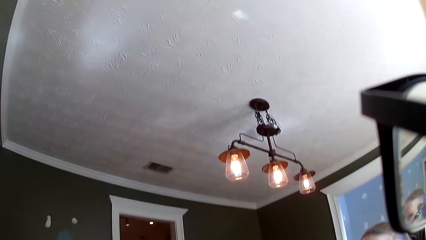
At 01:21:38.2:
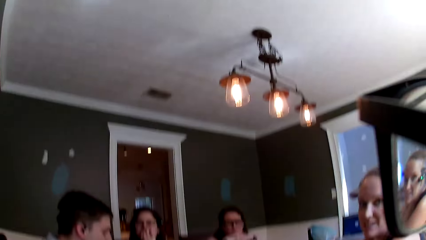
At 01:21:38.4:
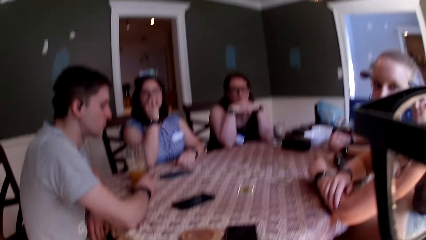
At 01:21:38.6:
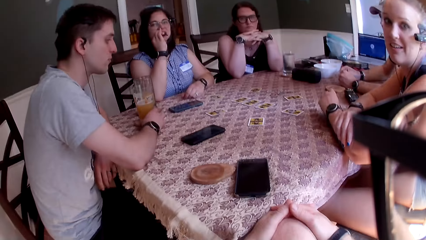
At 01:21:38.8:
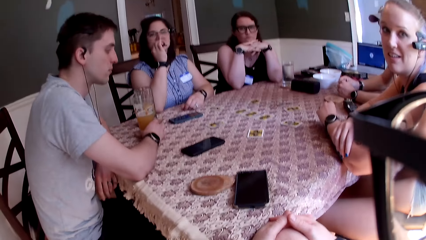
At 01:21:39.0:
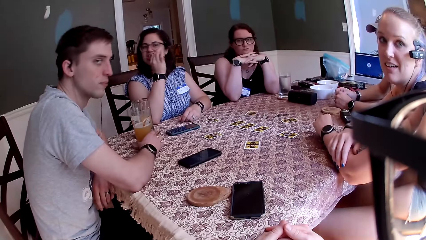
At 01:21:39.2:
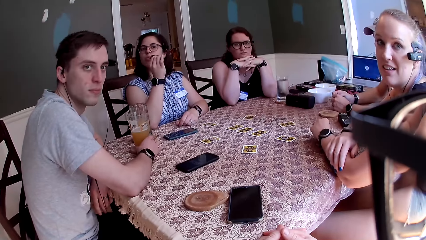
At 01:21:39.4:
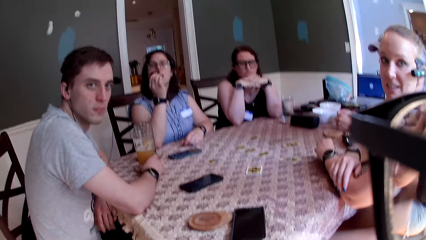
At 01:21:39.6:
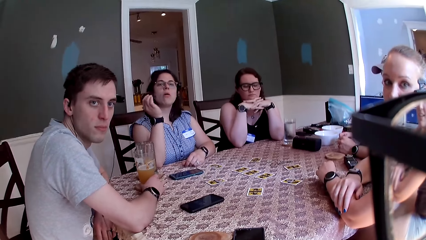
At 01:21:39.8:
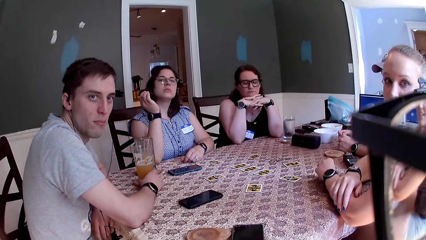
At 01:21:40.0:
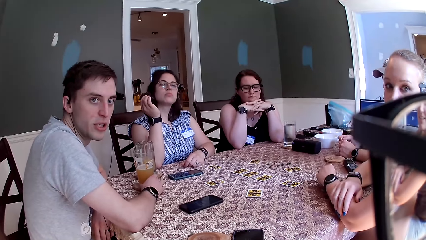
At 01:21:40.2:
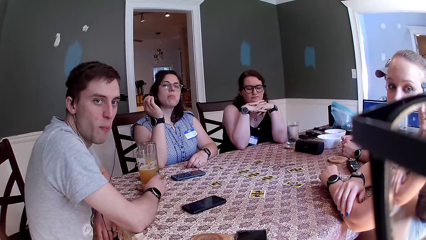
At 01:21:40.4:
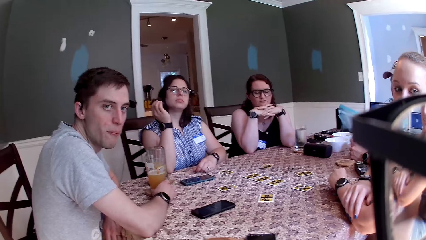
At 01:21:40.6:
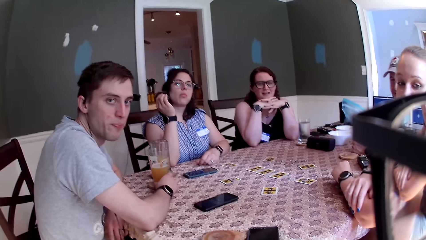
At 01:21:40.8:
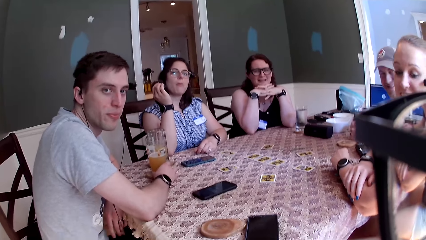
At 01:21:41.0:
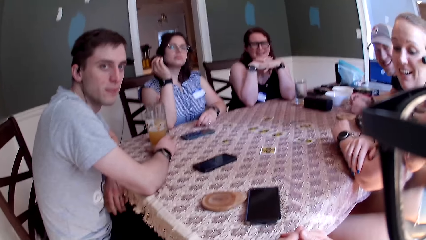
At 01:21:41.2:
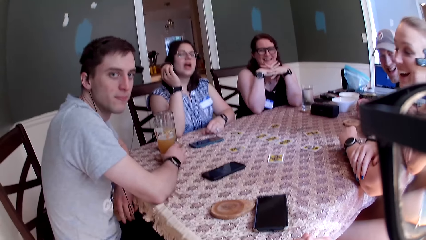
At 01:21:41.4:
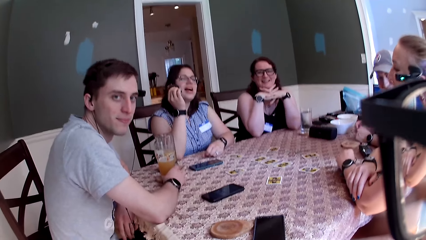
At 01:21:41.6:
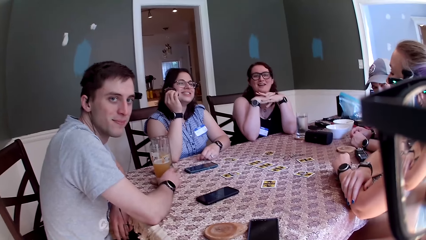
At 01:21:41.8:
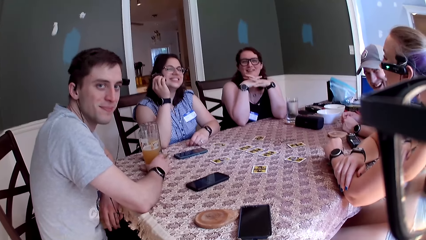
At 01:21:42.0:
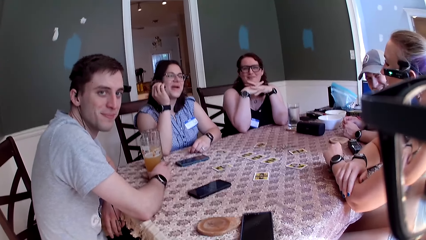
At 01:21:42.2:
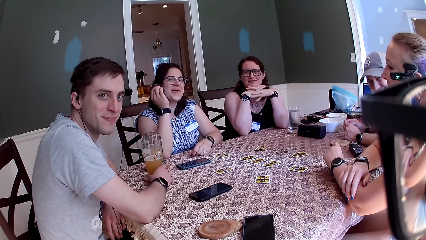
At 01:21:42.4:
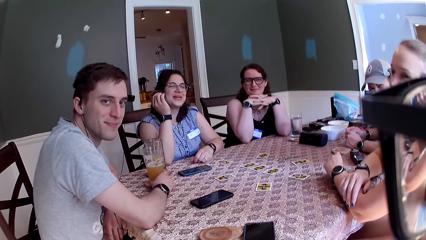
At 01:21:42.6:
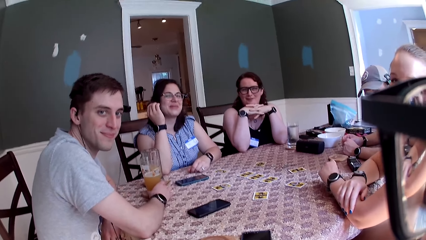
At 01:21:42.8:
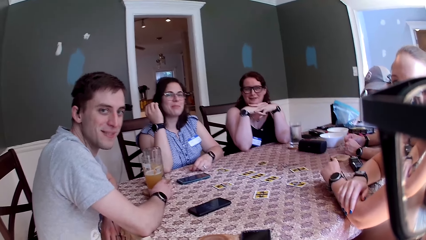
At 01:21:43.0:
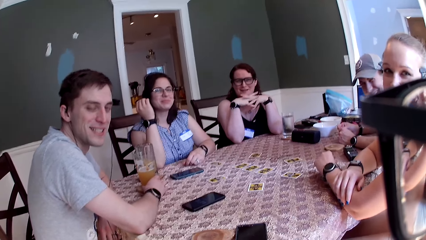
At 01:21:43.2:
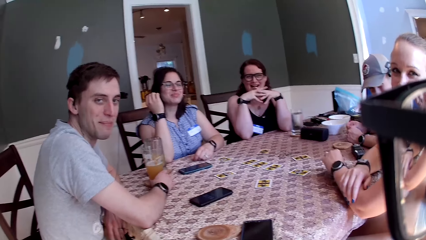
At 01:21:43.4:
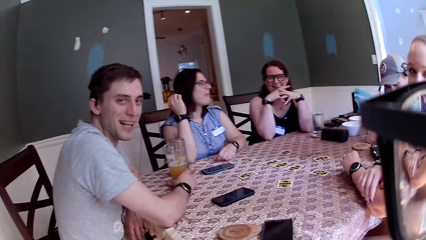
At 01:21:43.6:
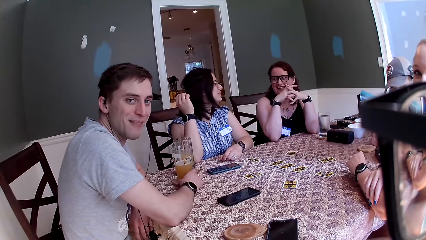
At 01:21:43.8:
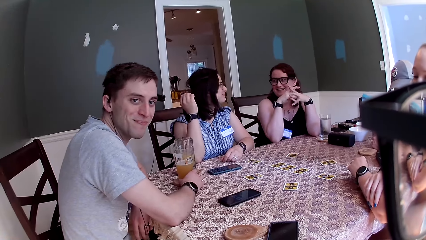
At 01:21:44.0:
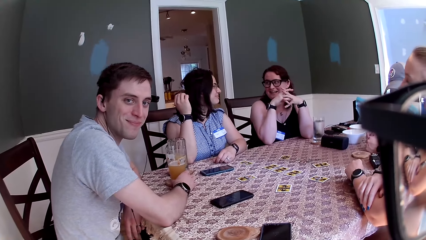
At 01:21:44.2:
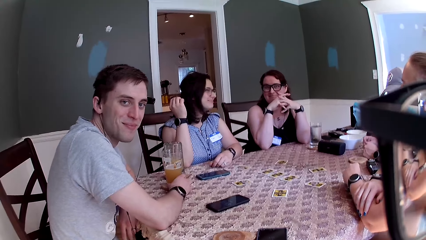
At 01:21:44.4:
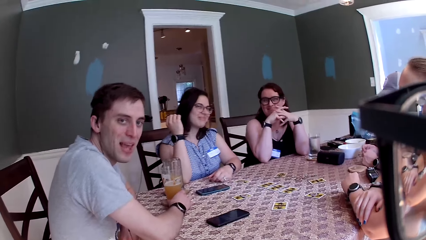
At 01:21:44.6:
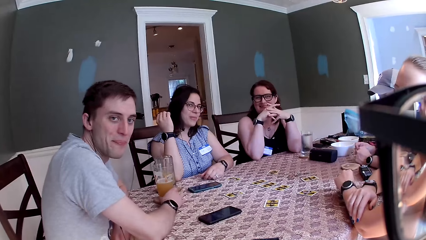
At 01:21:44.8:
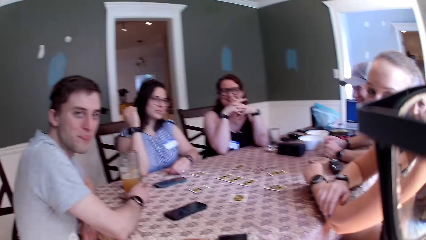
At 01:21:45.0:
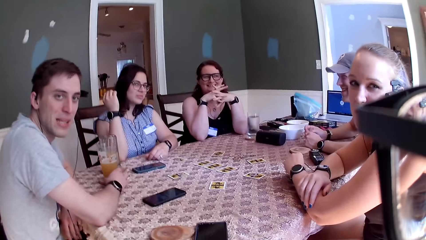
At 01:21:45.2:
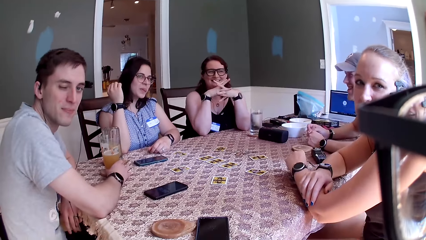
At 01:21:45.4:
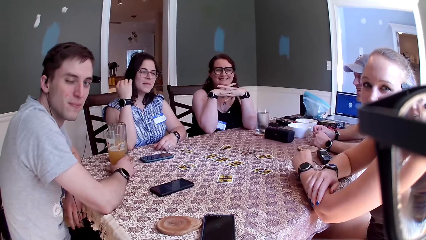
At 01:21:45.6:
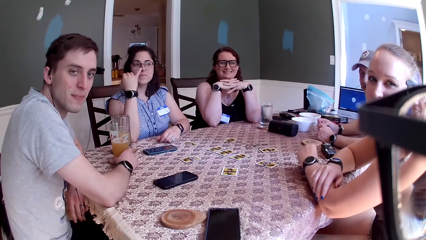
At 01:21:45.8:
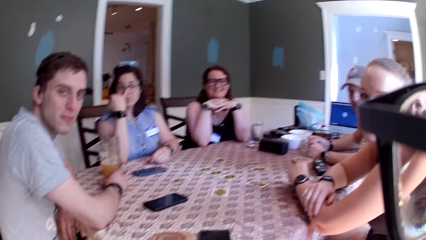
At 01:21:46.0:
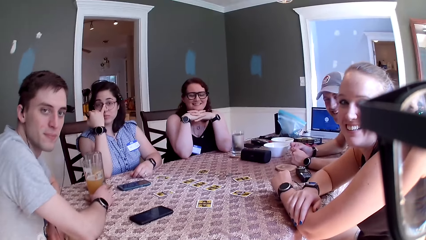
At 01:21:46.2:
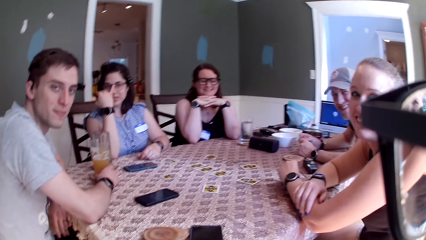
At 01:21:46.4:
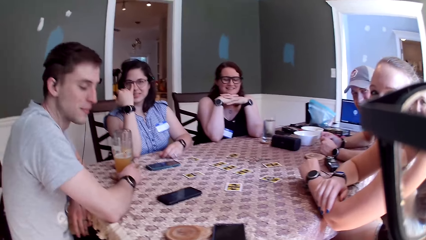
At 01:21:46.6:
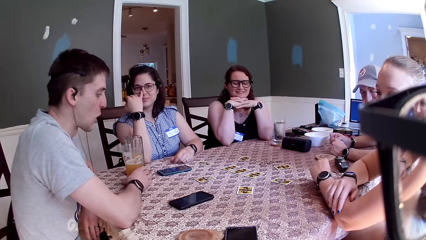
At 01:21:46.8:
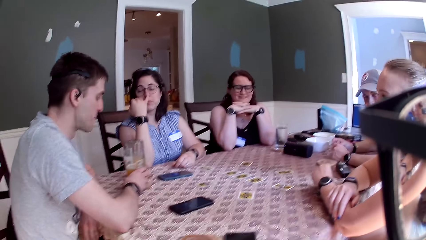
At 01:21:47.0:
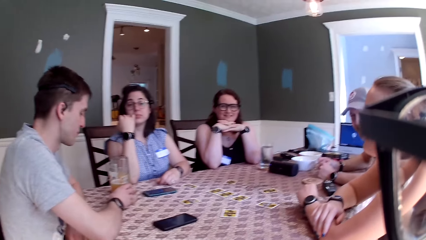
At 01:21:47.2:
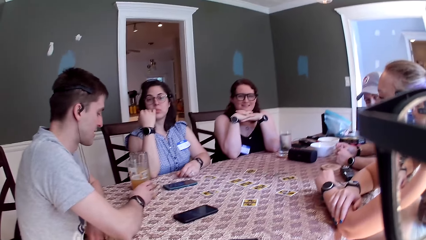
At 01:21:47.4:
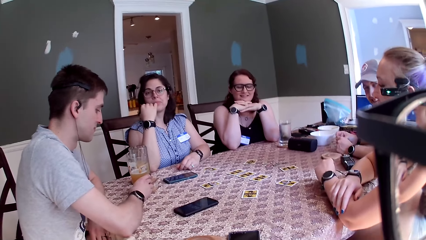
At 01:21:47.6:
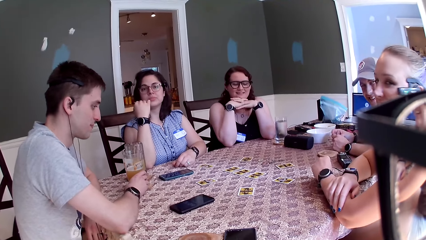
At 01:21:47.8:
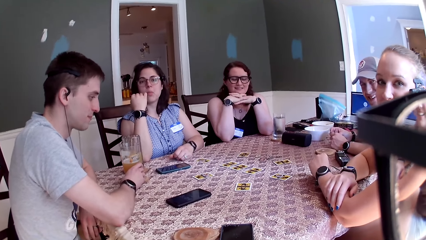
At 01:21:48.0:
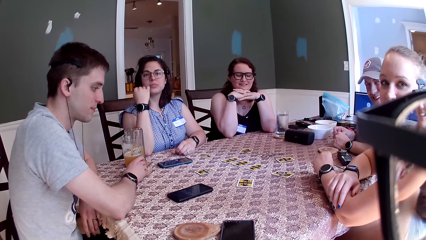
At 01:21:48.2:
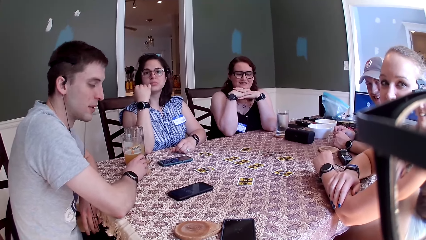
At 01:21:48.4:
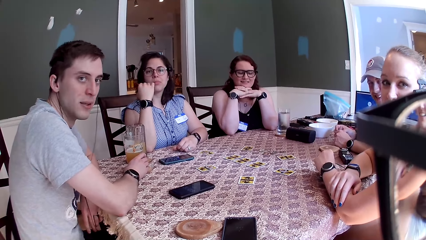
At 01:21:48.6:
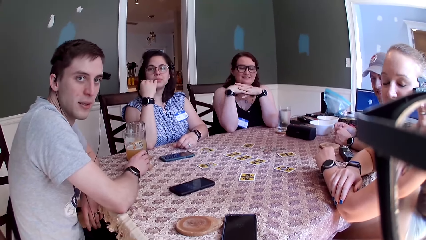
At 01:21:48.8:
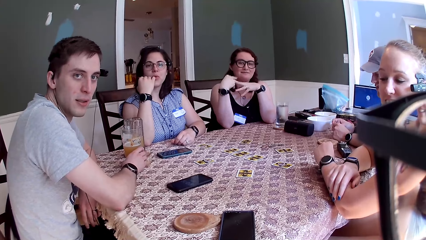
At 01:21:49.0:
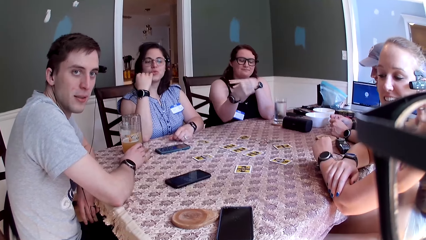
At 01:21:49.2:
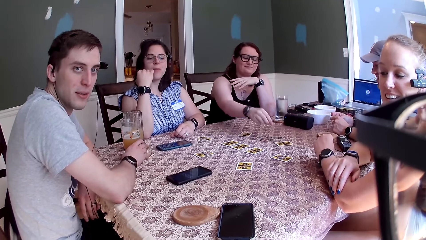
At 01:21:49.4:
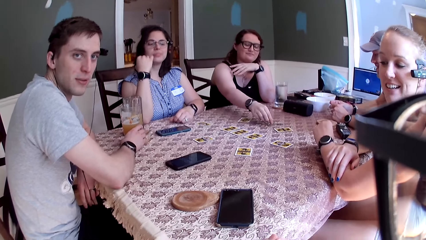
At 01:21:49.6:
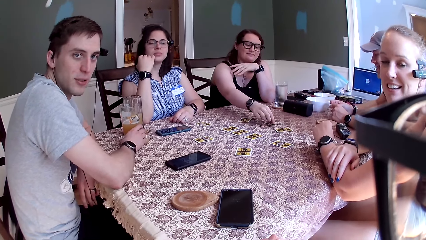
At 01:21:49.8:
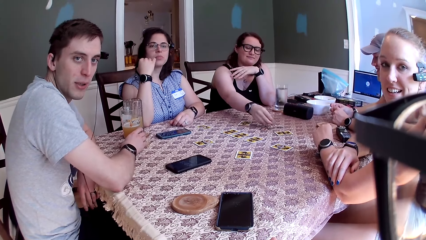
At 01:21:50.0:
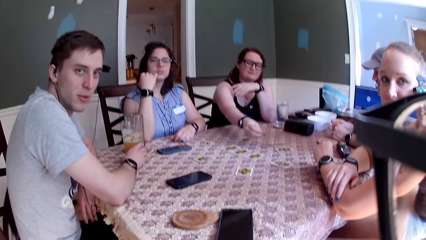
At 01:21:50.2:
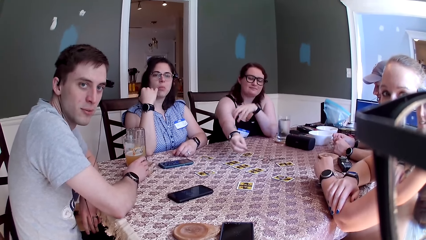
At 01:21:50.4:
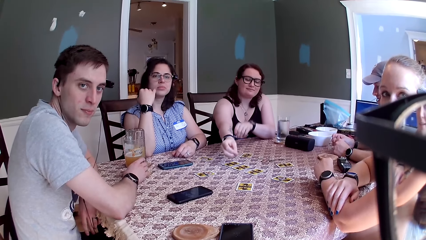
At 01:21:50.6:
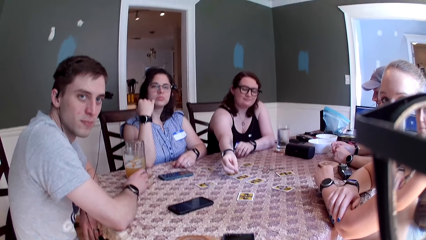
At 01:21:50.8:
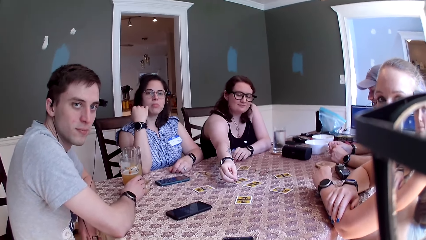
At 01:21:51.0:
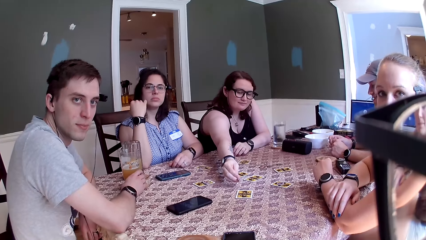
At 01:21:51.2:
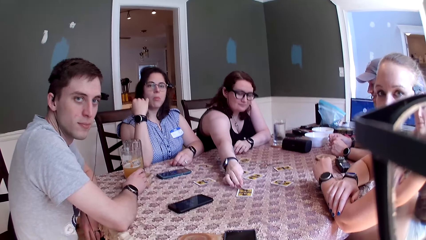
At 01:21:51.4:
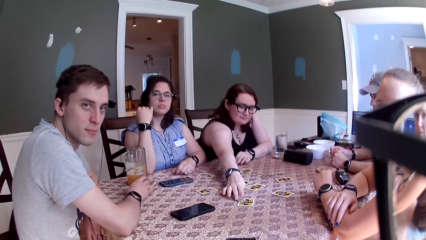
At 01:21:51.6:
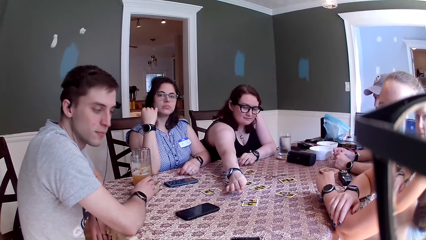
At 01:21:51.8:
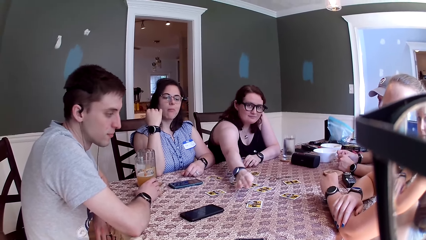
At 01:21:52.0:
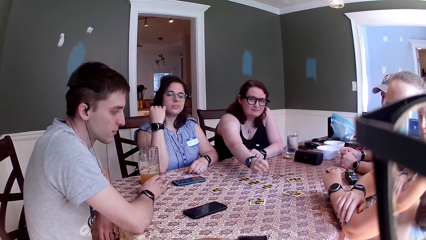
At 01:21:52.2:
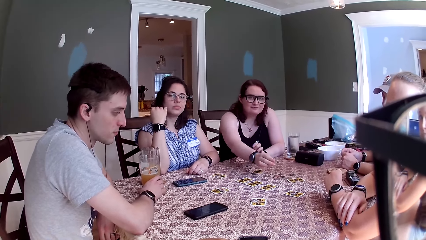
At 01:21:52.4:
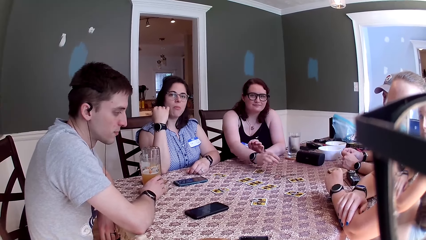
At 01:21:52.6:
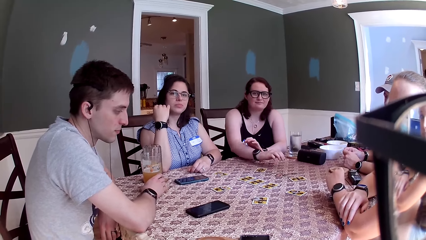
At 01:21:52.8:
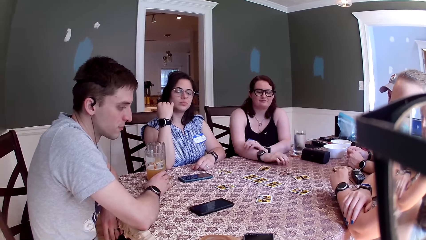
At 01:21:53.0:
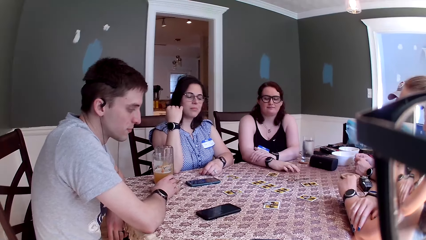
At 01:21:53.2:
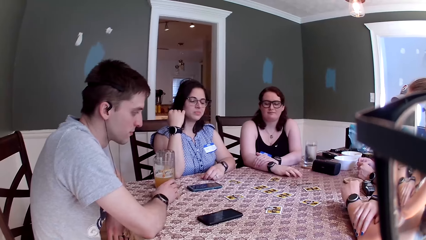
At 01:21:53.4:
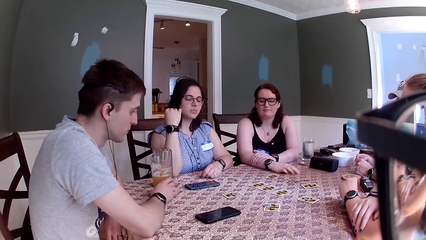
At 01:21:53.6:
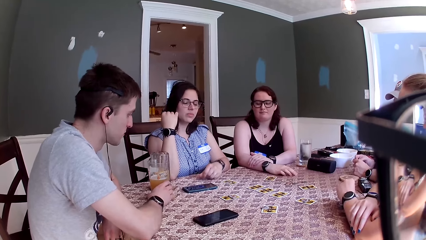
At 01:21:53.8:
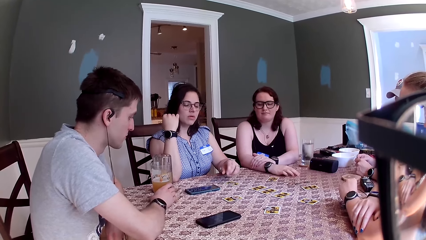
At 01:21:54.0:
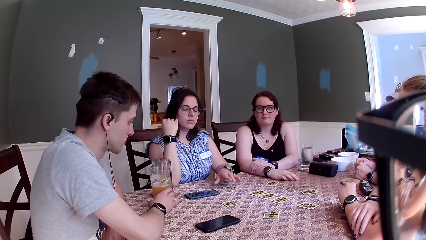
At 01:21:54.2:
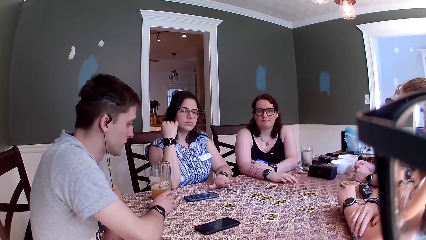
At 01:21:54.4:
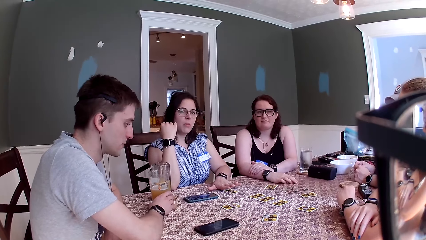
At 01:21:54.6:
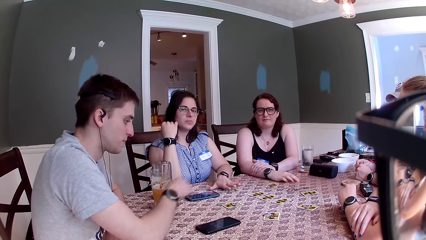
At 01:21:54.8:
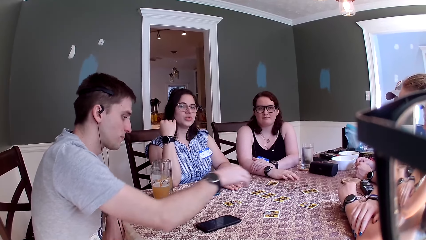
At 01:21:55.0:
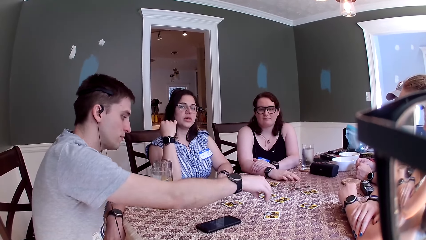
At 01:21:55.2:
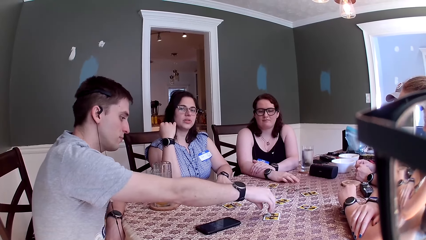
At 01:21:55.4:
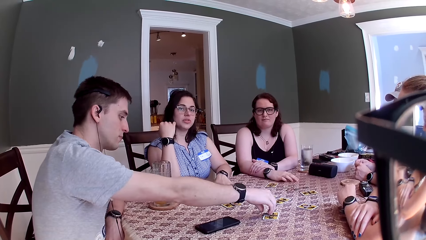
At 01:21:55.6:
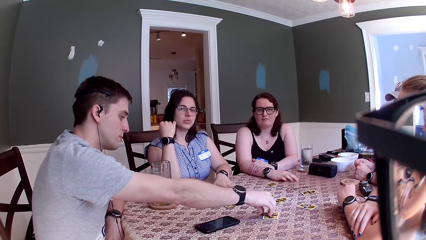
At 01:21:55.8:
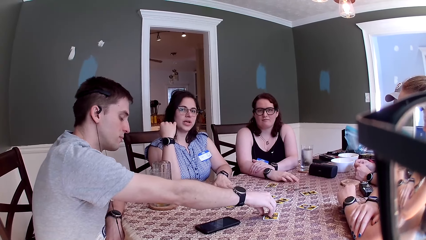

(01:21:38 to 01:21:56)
The camera wearer looks up. They speak to a group of people at the table. A person eats something. A man speaks to the camera wearer. Another person laughs at the camera wearer. A woman speaks to the camera wearer. A third person laughs. The camera wearer speaks to a group of people at the table. Another woman carries a chip from the table with her right hand. She drops the chip on a card. The camera wearer speaks to a group of people at the table. A third woman touches a card on the table.
